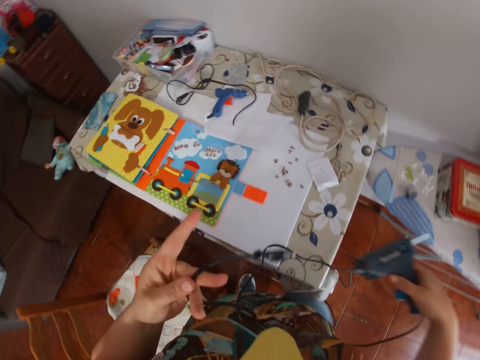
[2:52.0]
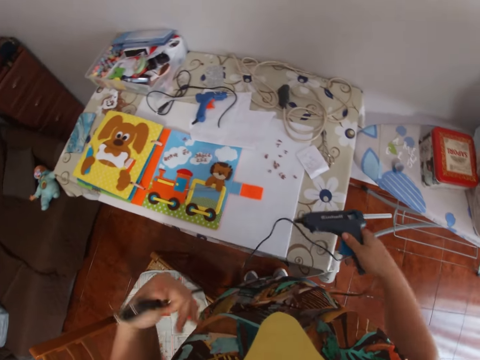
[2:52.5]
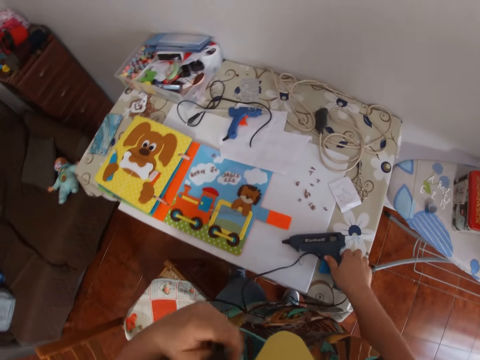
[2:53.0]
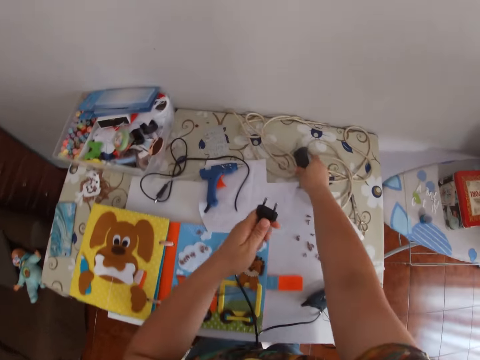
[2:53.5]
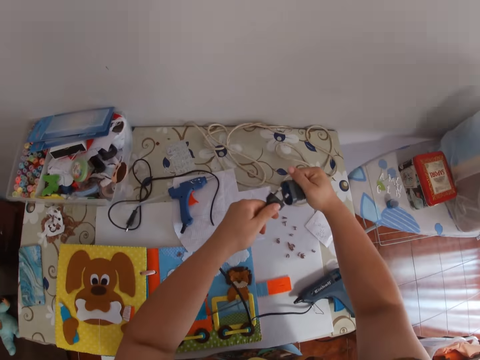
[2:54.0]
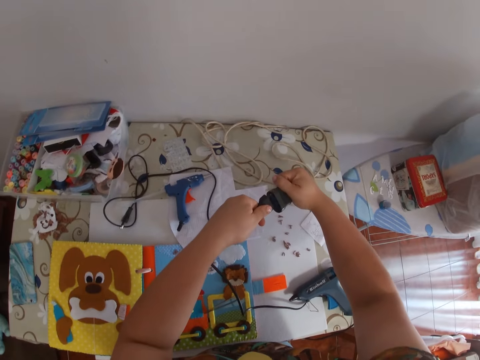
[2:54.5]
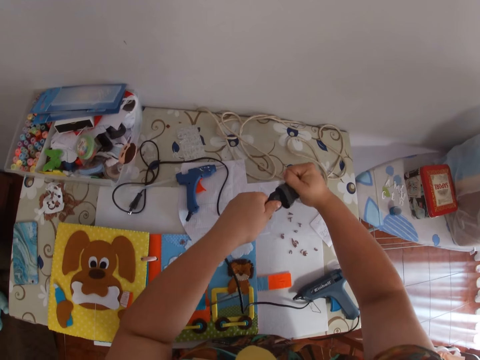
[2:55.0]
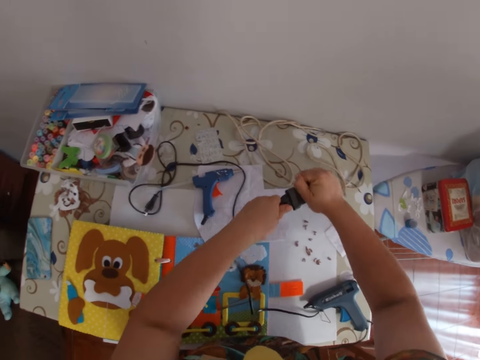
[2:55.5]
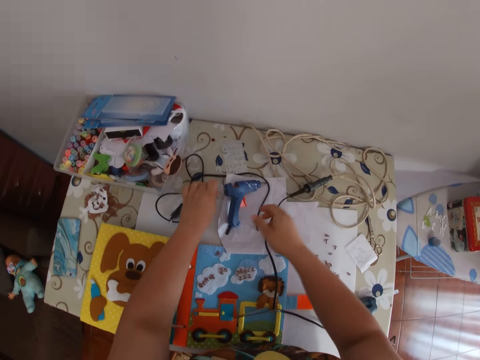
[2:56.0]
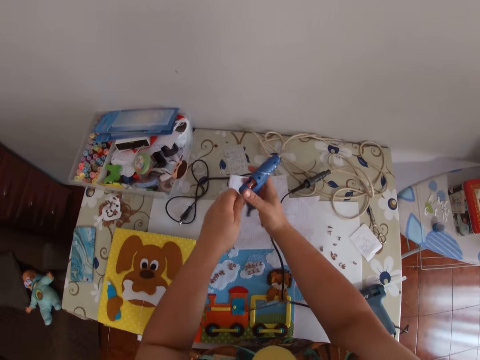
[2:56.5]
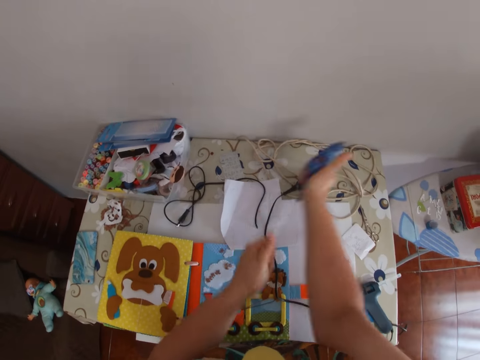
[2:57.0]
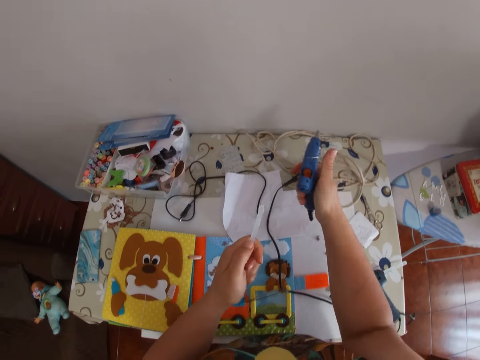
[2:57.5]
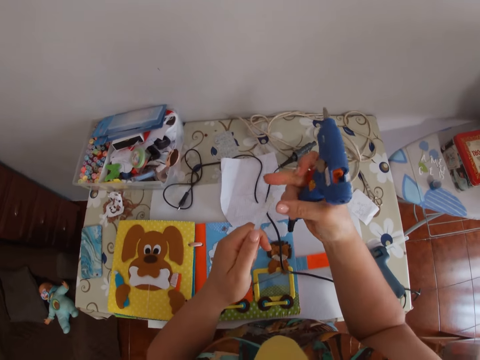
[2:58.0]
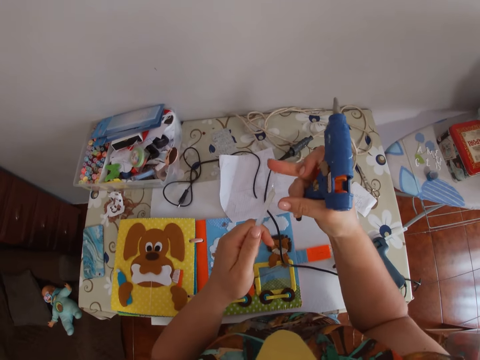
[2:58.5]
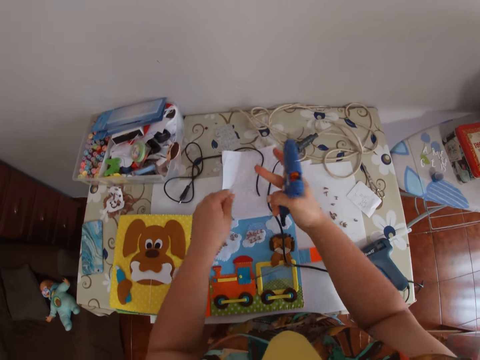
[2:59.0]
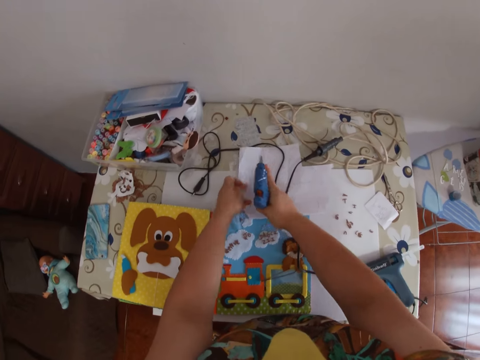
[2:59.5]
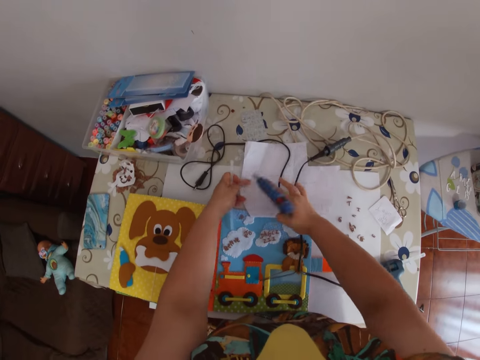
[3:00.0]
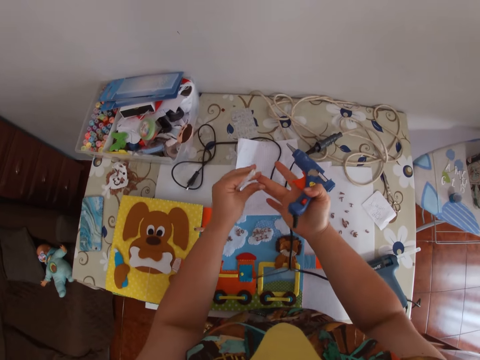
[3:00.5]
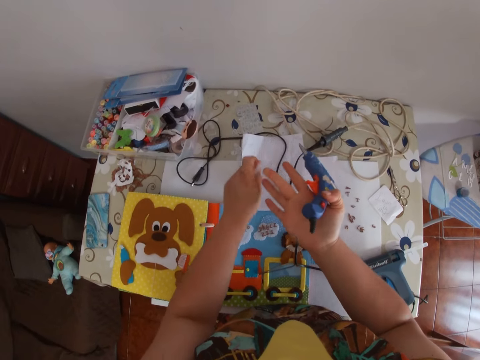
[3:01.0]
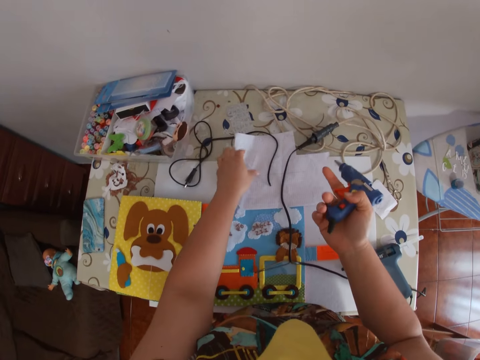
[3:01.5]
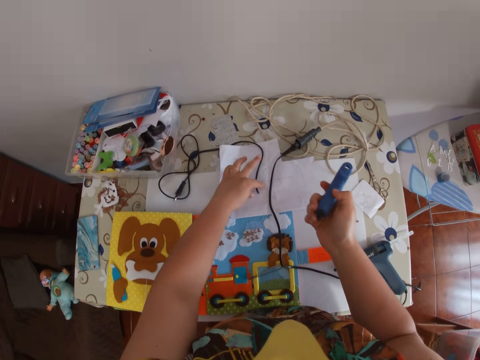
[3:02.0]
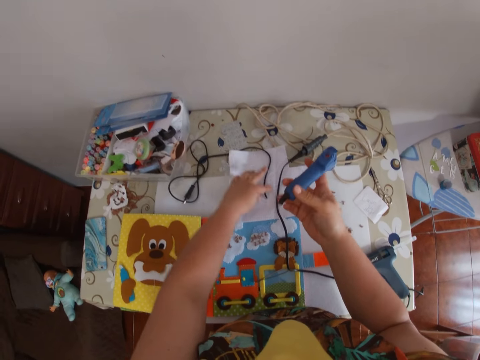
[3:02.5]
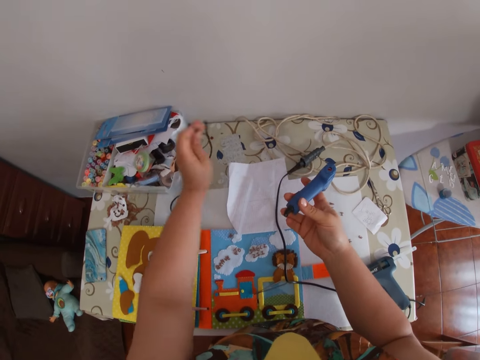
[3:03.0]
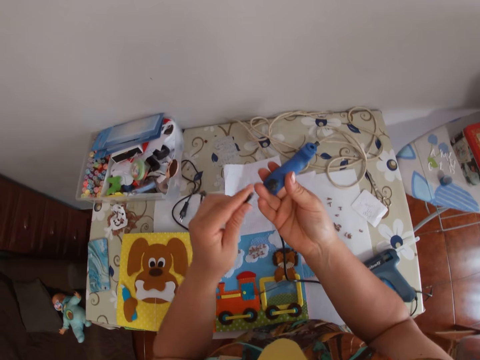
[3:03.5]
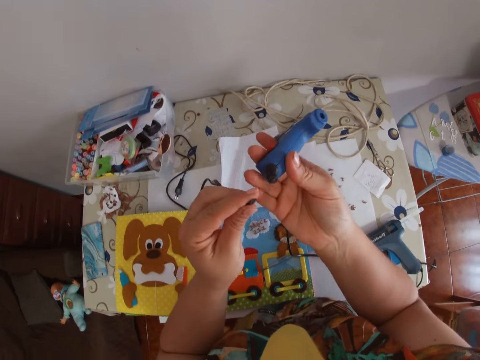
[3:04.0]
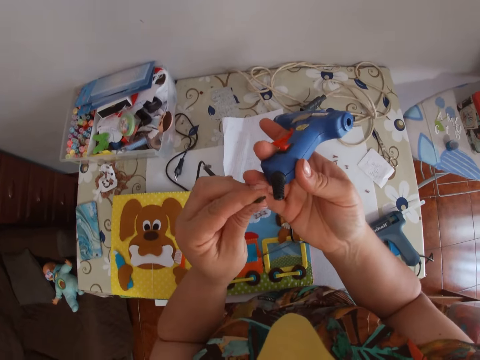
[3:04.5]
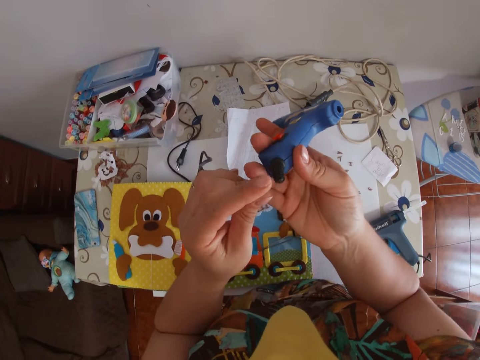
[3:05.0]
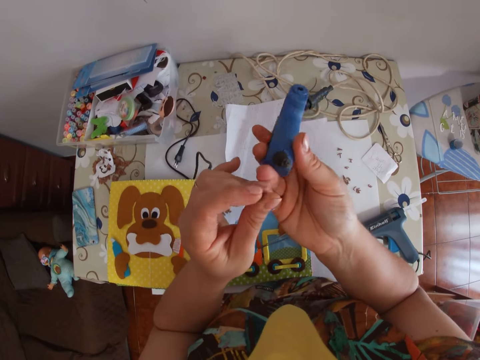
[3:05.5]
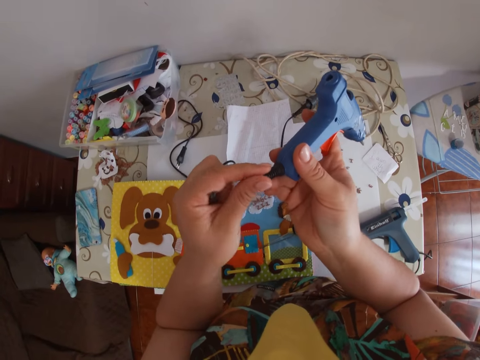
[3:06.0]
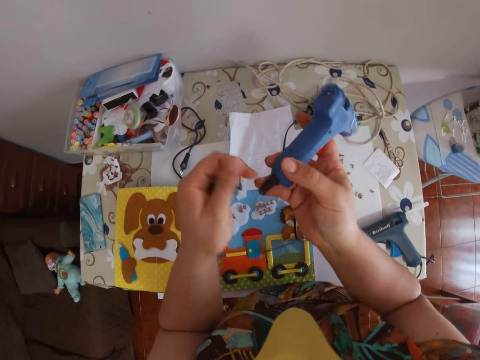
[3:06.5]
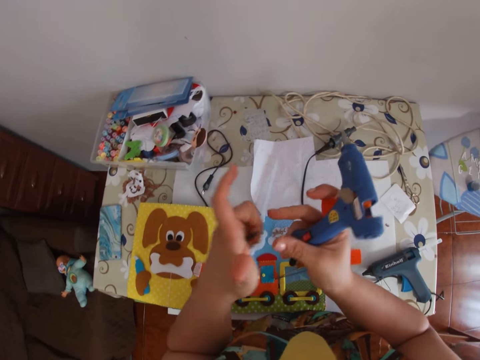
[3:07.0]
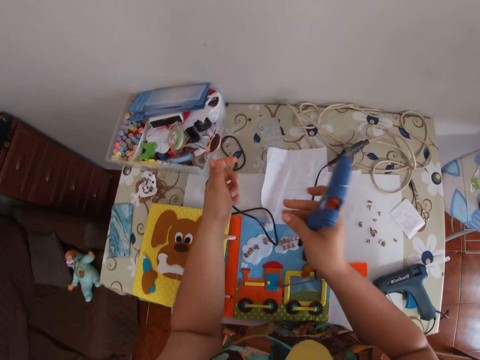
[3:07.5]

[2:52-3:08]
The camera wearer drops the thermostatic glue gun or stud gun on the table with her right hand. She plugs the wire or cable of the thermostatic glue gun to the socket with both hands. She removes the glue stick from the thermostatic glue gun with her left hand. She rubs her right hand on a paper. She drops the glue stick on the table with her left hand. She picks up the wire from the table with her left hand. She connects the cable to the stud gun.

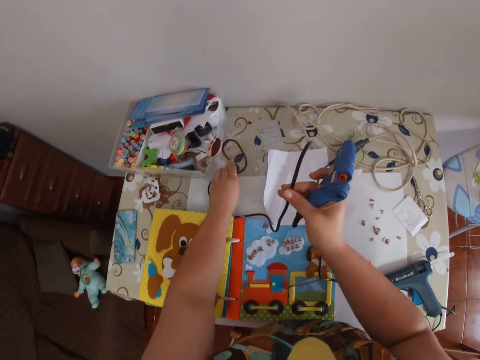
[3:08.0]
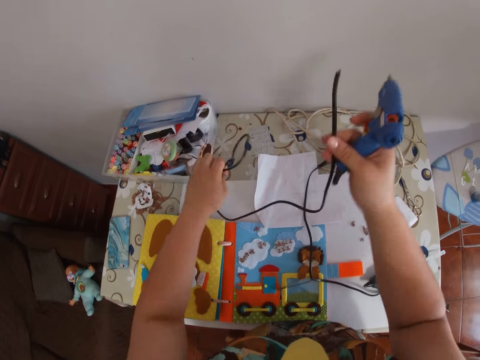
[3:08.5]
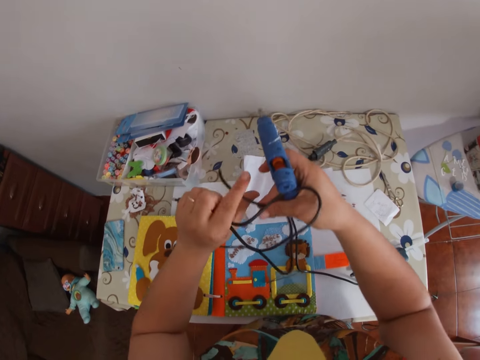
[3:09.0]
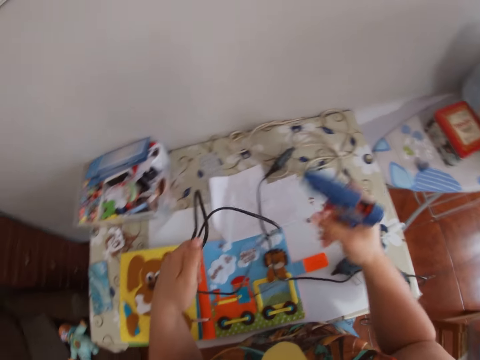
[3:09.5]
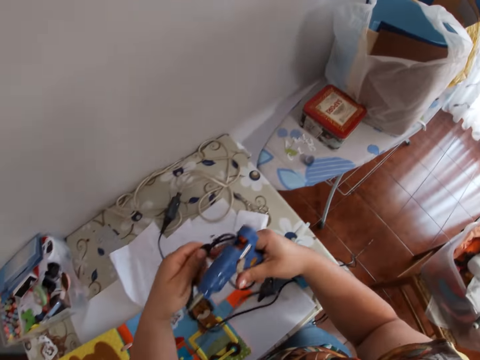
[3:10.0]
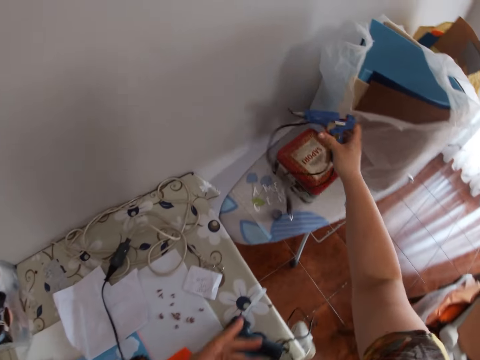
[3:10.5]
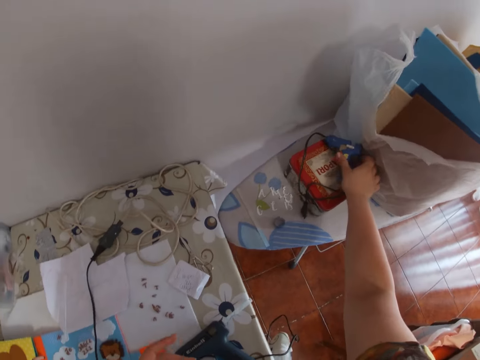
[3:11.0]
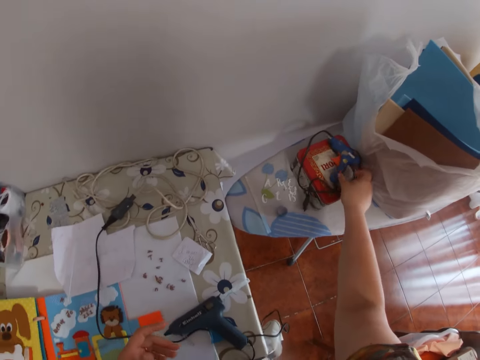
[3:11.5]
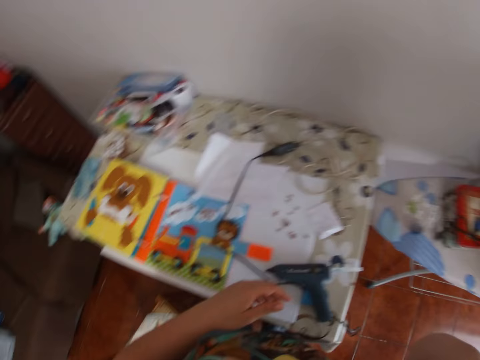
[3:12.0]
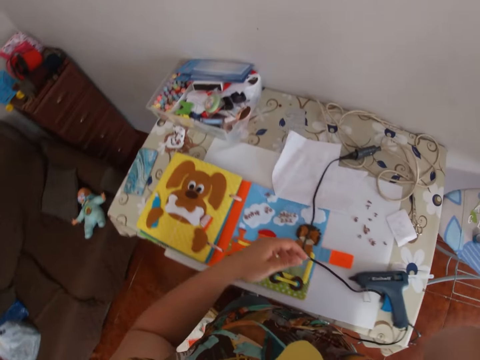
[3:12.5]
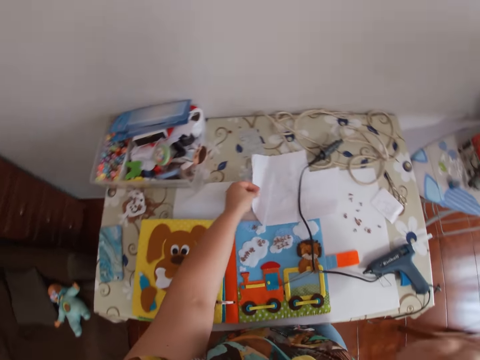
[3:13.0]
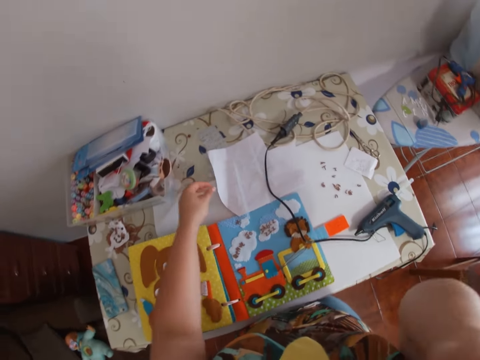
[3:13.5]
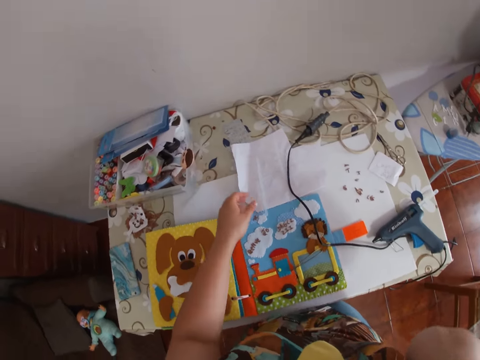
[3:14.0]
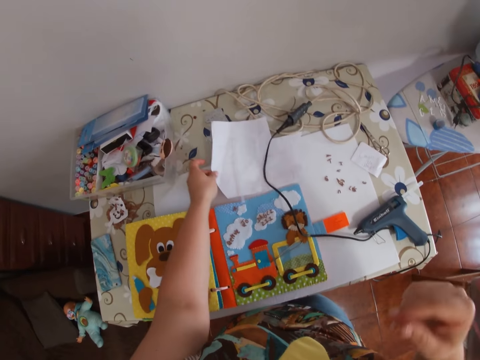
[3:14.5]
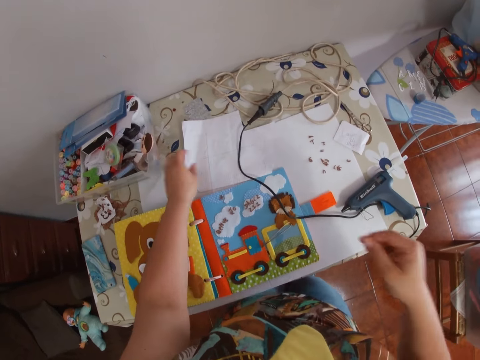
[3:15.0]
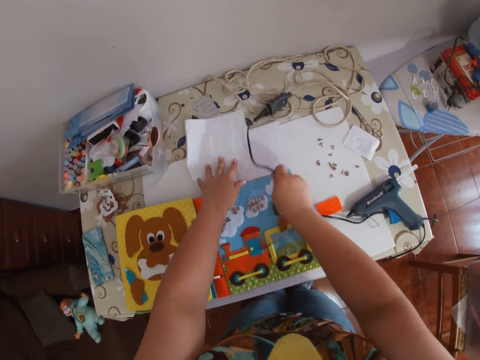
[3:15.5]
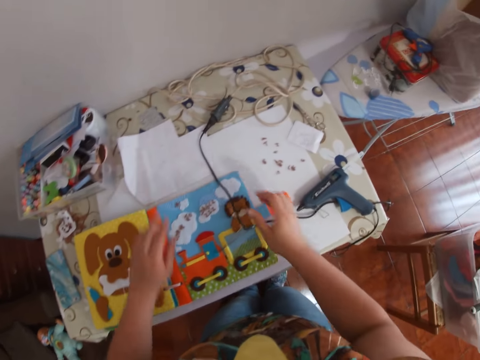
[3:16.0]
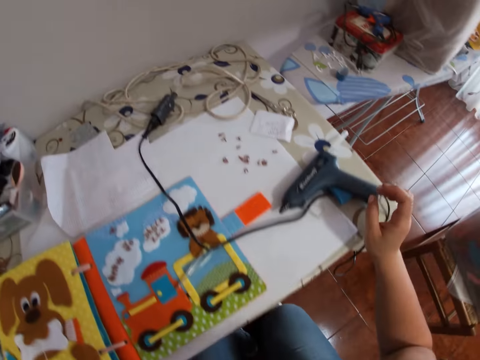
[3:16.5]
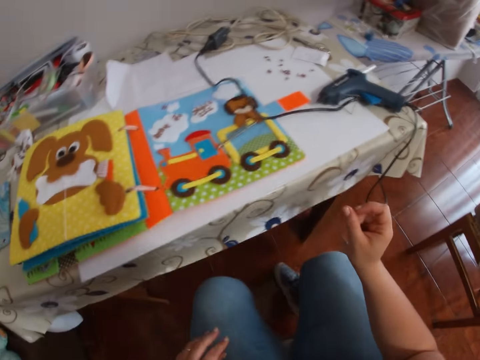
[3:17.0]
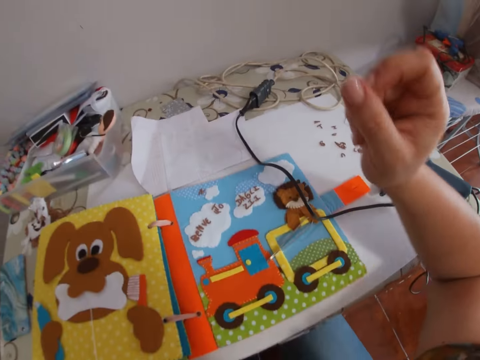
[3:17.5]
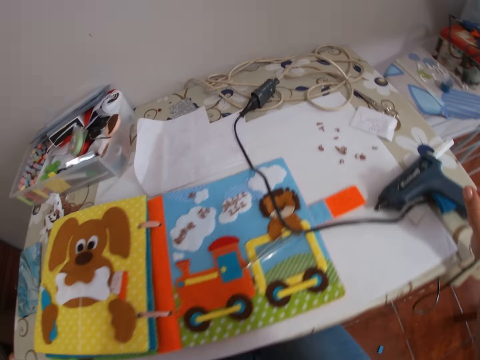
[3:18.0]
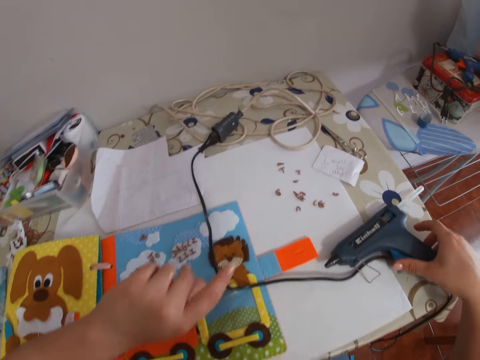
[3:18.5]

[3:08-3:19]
The camera wearer drops the wire and the glue gun on a box with her right hand. She touches her face with her right hand. She adjusts the paper on the table with her left hand. She adjusts the wire on the table with her right hand. She adjusts the positioning of the thermostatic glue gun on the table with her right hand.
